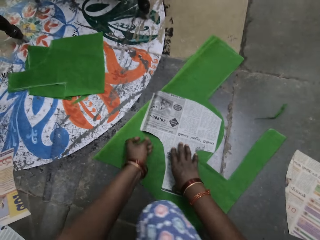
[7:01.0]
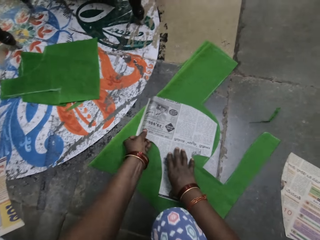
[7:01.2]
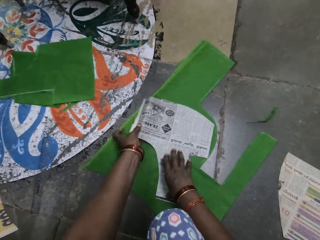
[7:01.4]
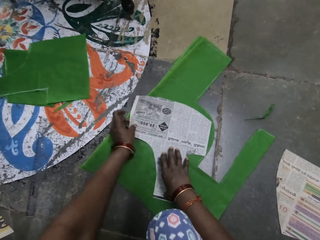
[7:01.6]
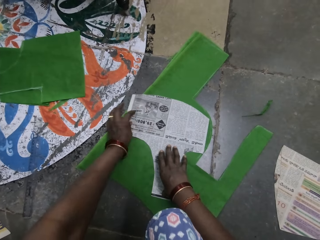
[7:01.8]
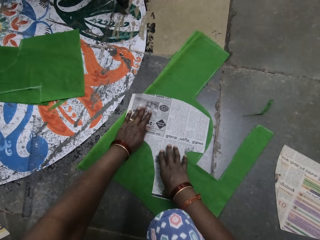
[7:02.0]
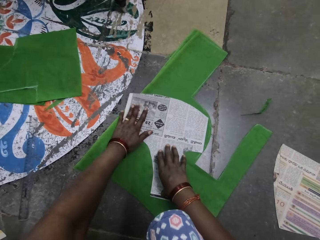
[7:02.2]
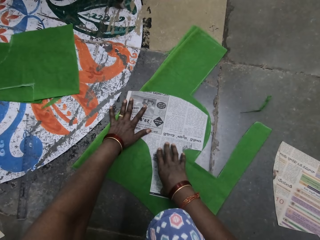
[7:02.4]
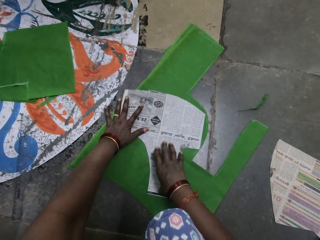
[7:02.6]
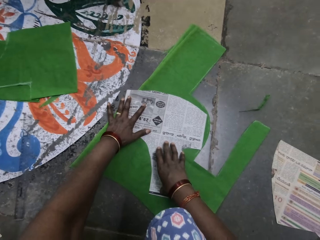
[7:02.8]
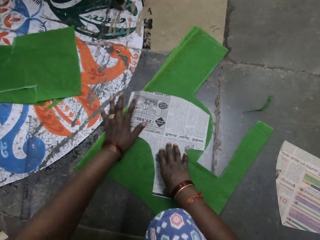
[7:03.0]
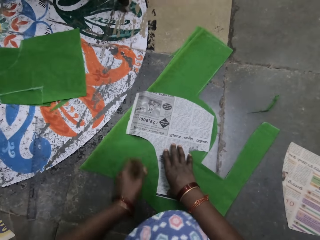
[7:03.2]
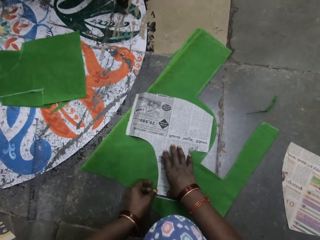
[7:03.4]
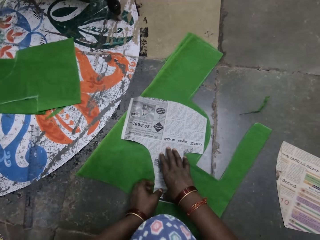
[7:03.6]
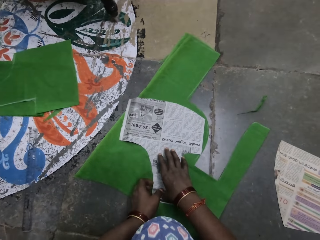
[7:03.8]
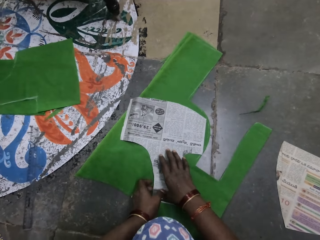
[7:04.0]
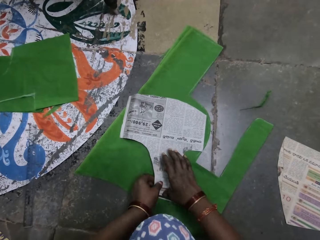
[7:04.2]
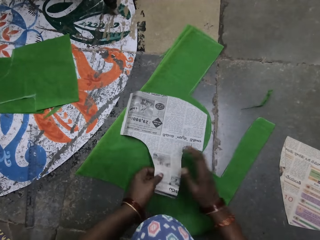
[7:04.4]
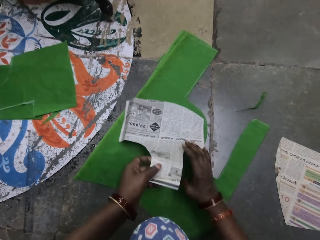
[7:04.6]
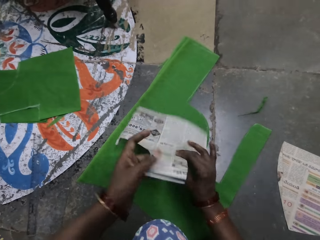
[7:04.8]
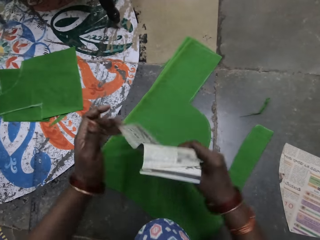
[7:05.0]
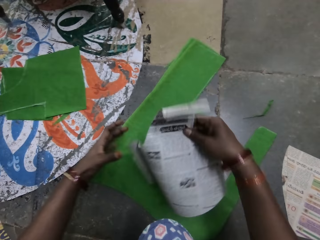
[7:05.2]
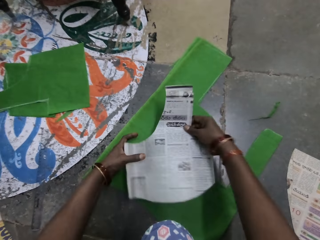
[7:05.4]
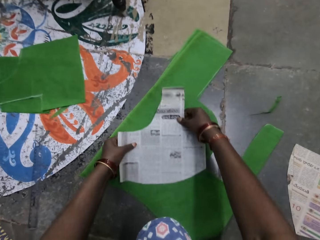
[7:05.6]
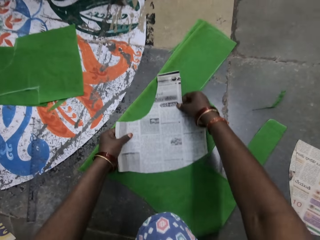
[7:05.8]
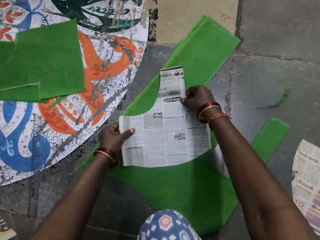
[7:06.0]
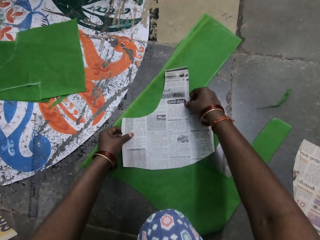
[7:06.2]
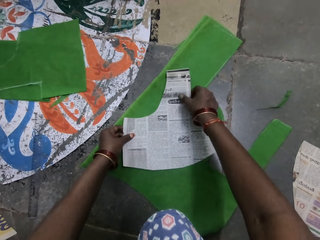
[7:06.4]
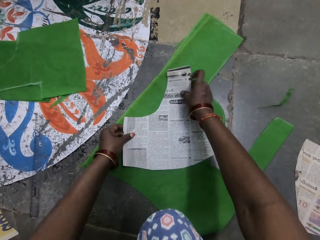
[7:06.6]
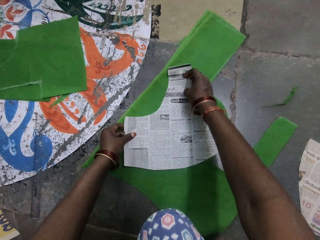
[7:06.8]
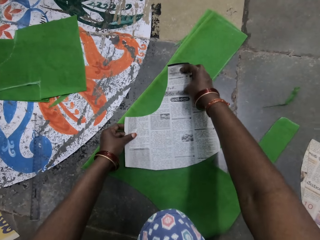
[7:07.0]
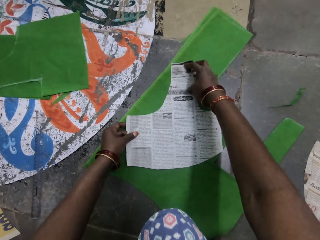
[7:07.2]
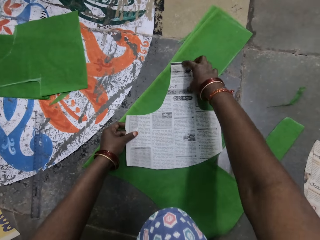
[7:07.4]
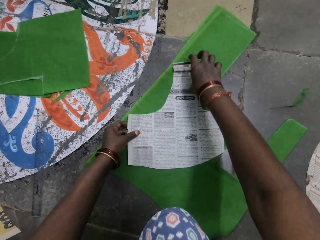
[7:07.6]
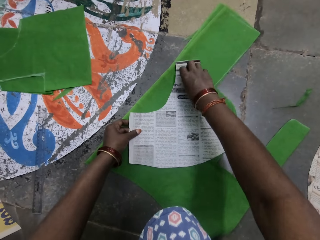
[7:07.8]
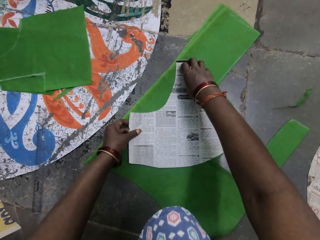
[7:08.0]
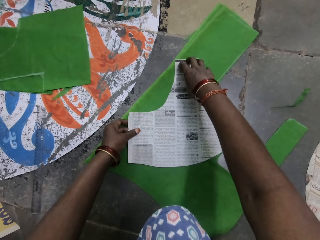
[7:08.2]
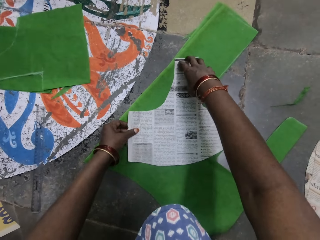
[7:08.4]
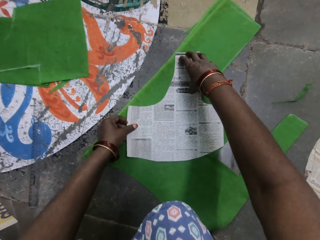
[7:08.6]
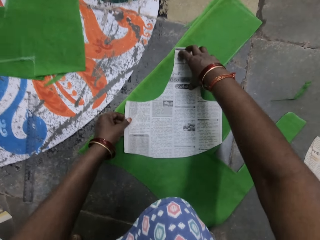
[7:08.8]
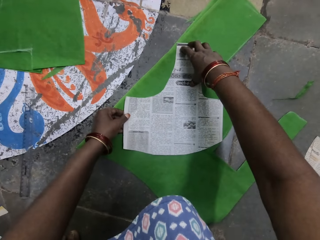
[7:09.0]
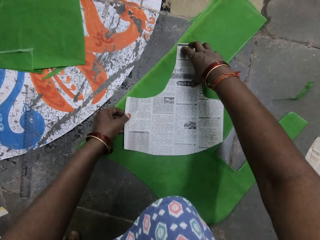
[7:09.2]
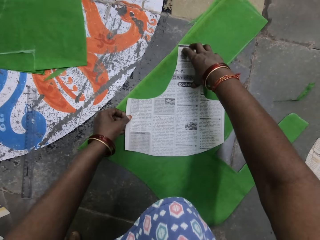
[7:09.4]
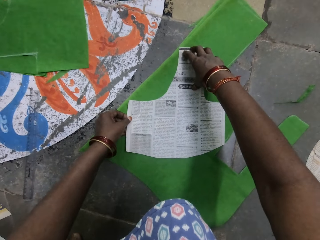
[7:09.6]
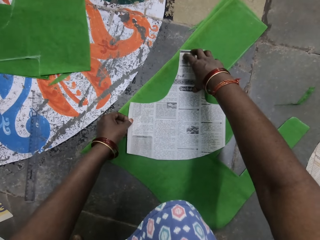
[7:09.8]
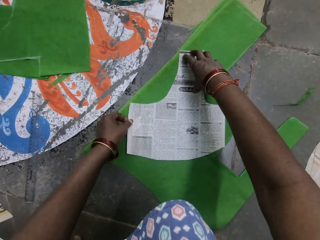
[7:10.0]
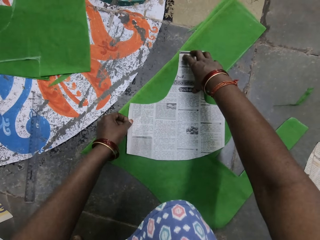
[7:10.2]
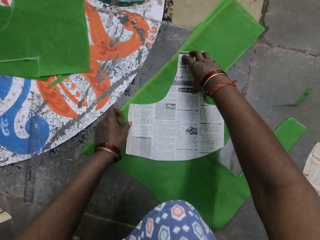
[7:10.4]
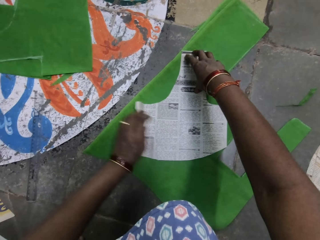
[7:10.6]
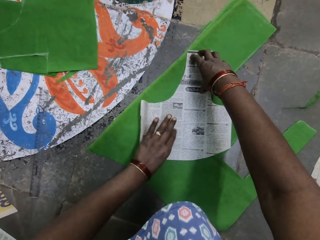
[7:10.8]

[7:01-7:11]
The camera wearer turns the piece of paper with her hands. She puts the magazine on the fabric. She holds the piece of paper on the piece of cloth on the floor.

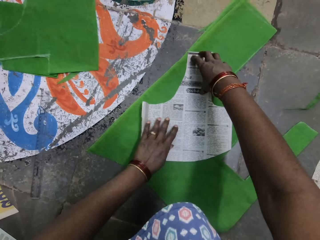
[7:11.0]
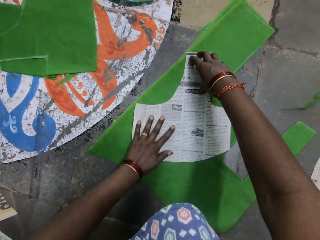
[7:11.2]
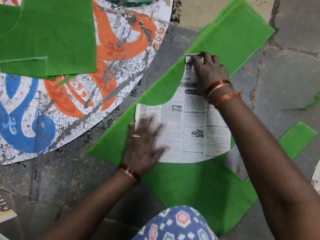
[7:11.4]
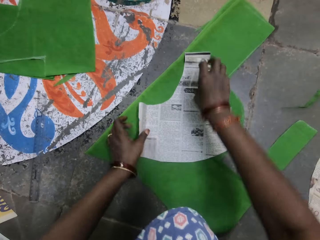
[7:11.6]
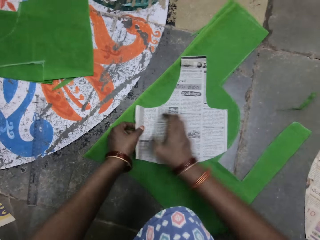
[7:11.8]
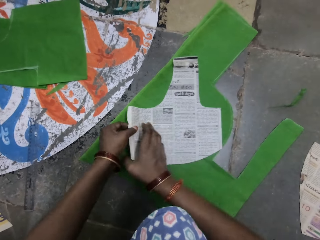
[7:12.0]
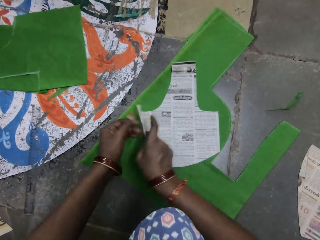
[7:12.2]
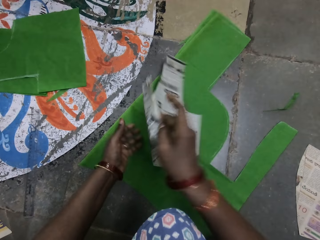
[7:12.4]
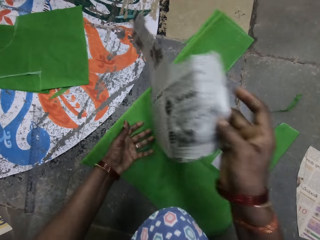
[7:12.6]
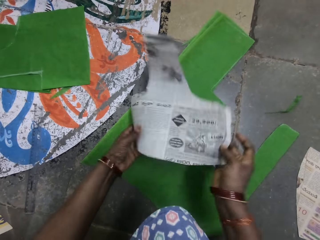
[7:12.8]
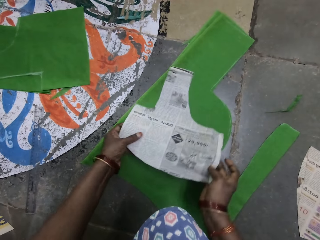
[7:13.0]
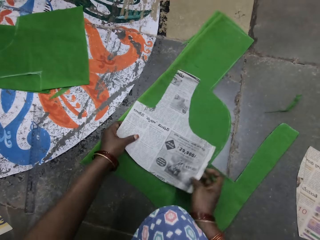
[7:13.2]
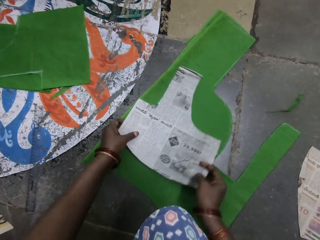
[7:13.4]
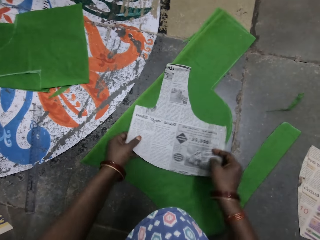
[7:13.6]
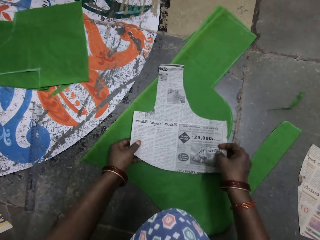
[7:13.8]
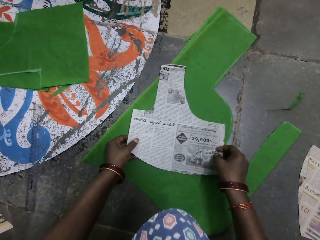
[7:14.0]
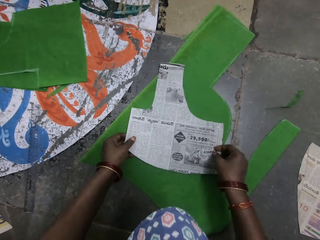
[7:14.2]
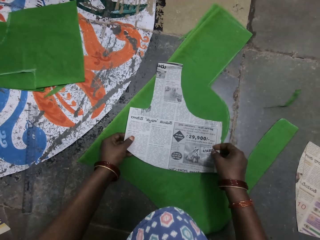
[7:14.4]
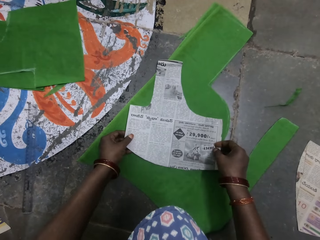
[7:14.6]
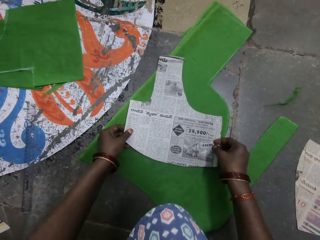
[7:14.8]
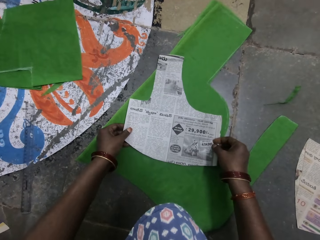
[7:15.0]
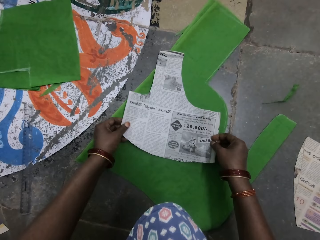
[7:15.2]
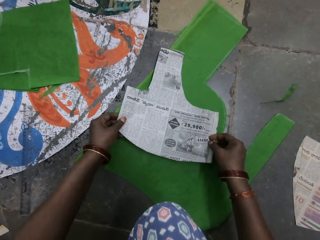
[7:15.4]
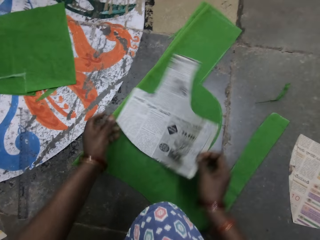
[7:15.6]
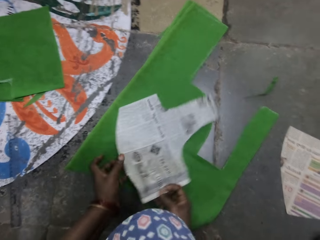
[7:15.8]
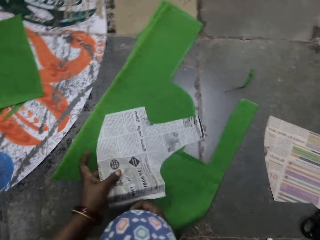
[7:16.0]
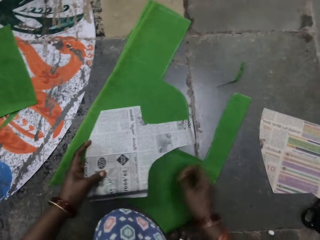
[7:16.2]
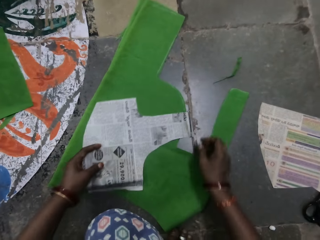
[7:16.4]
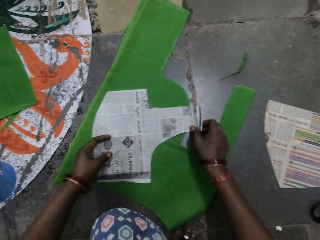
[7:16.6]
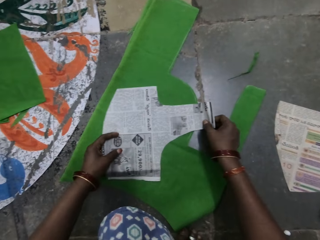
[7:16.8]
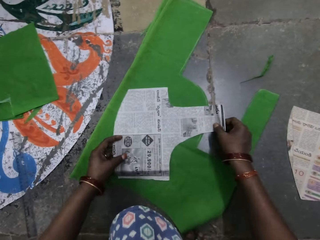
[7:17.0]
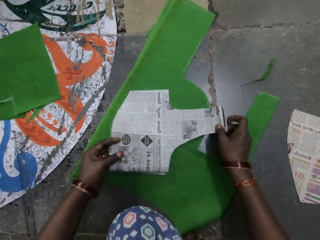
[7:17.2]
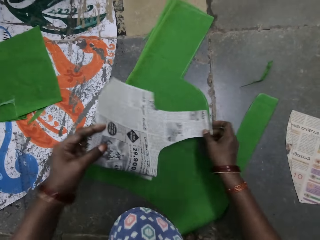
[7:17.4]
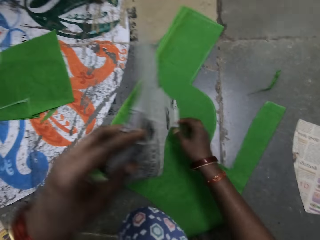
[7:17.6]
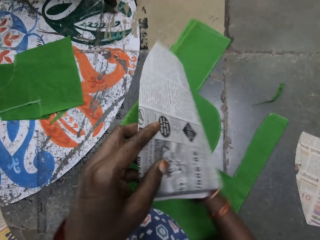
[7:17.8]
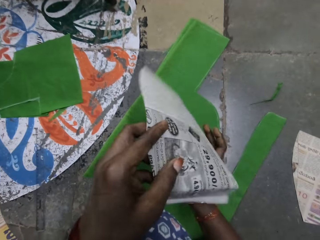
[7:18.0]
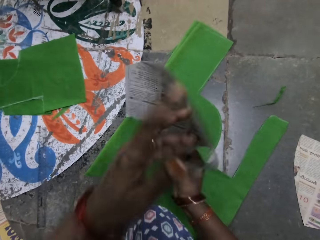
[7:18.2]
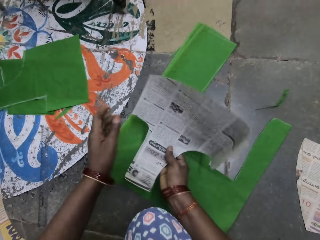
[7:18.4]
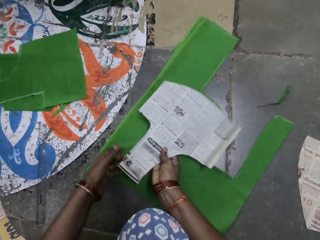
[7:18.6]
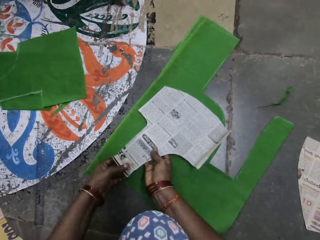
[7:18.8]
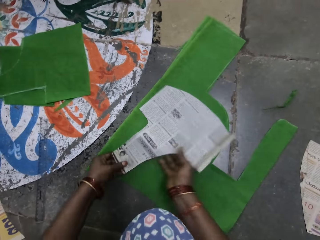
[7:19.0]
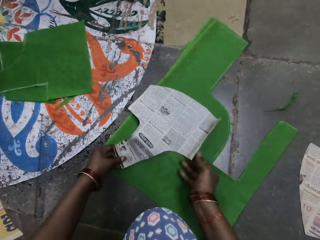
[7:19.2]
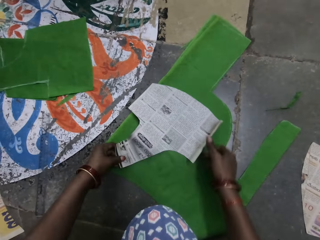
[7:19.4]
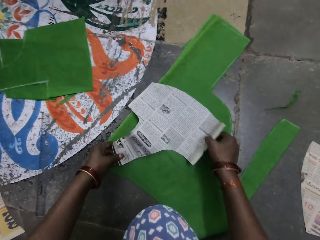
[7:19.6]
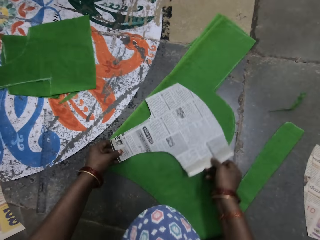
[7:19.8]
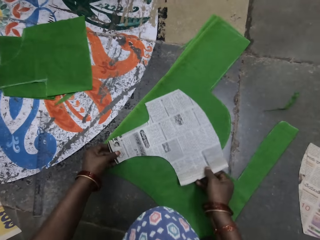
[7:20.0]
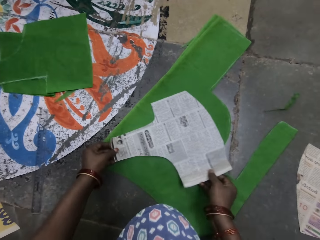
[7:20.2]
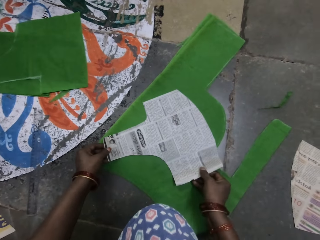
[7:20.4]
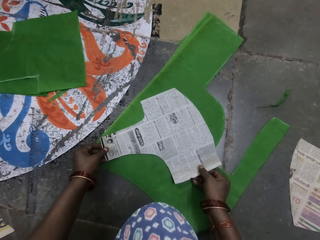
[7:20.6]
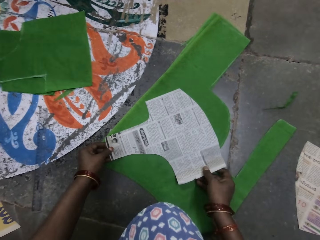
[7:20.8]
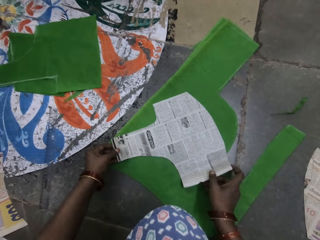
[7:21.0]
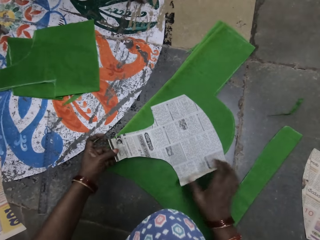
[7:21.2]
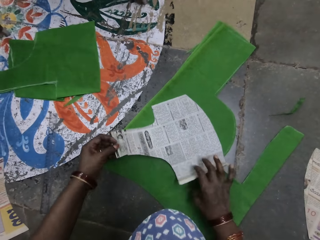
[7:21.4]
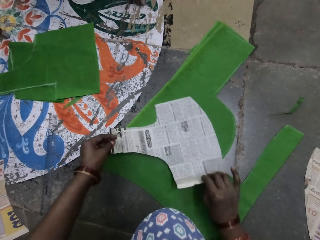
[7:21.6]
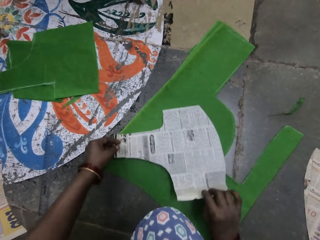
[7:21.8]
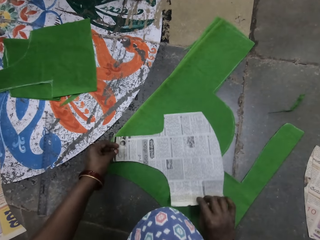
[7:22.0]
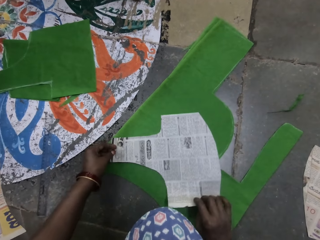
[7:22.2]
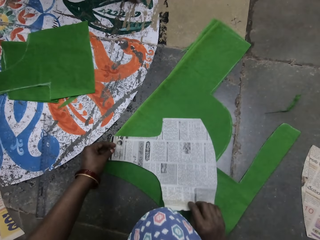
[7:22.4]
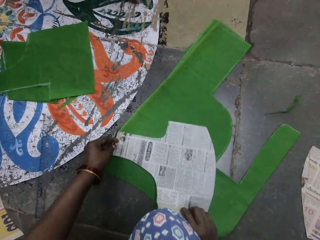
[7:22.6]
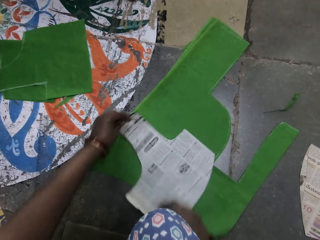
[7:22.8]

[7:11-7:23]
The camera wearer turns the piece of paper or magazine with her hands. She puts the magazine on the fabric. She holds the piece of paper on the piece of cloth on the floor. She turns the piece of paper with her hands. She puts the magazine on the fabric. She holds the piece of paper on the piece of cloth on the floor.
